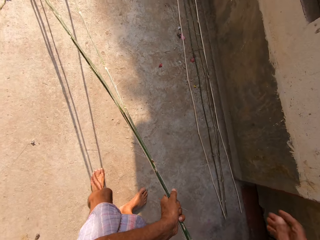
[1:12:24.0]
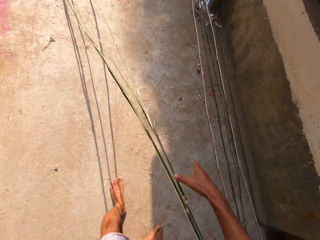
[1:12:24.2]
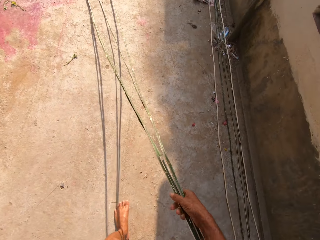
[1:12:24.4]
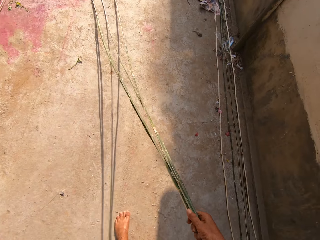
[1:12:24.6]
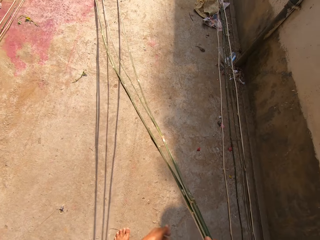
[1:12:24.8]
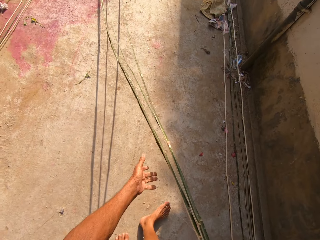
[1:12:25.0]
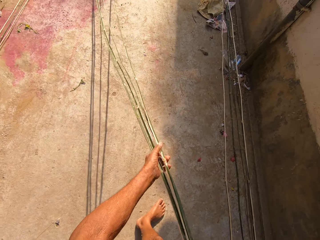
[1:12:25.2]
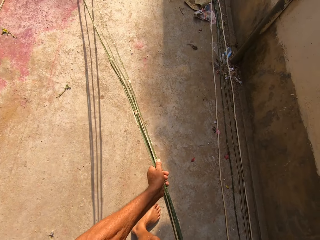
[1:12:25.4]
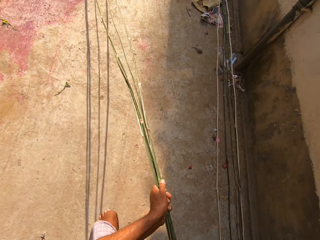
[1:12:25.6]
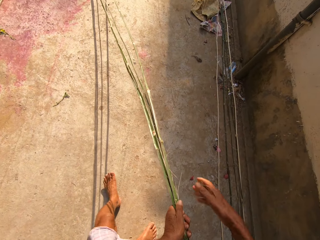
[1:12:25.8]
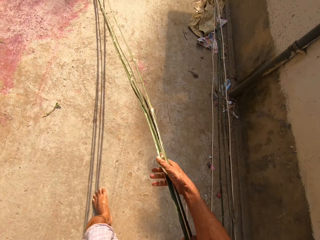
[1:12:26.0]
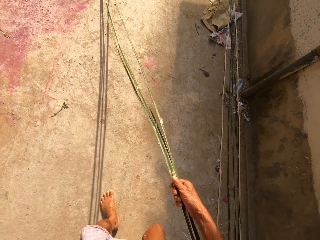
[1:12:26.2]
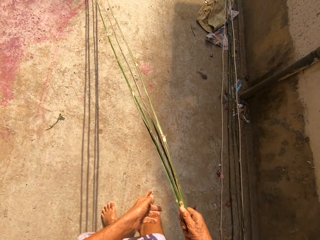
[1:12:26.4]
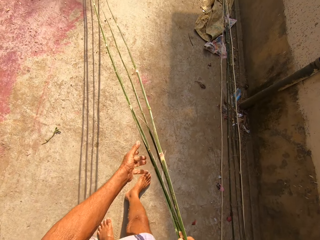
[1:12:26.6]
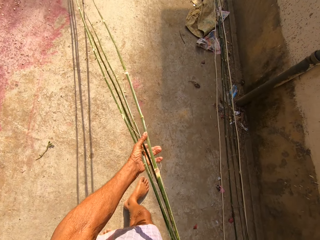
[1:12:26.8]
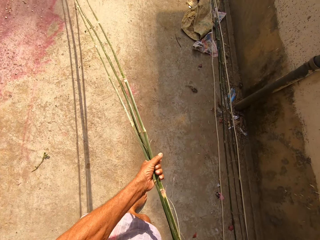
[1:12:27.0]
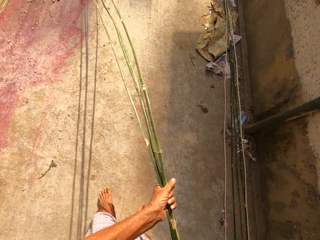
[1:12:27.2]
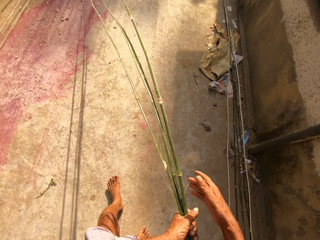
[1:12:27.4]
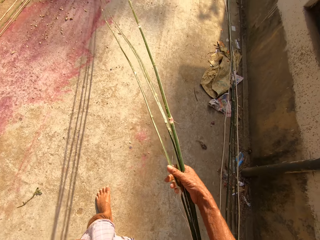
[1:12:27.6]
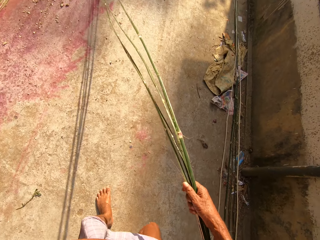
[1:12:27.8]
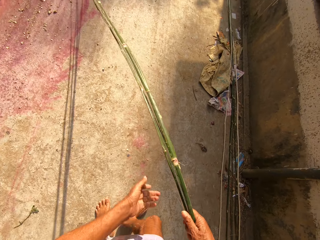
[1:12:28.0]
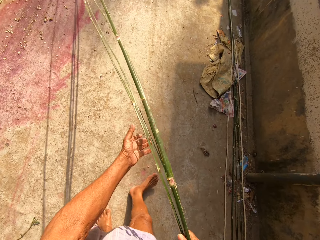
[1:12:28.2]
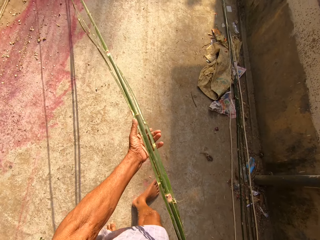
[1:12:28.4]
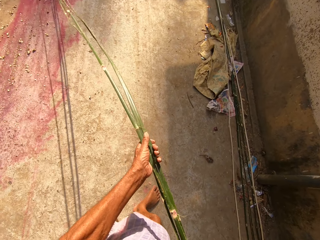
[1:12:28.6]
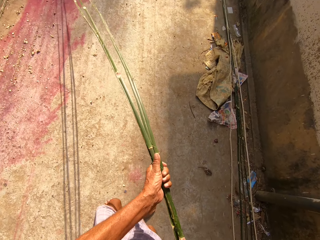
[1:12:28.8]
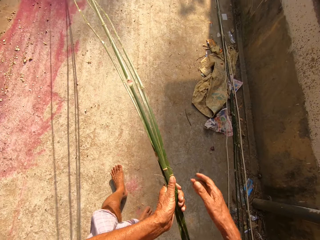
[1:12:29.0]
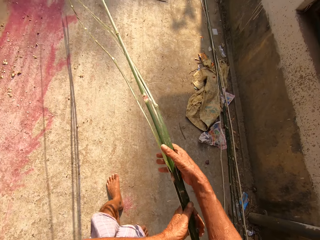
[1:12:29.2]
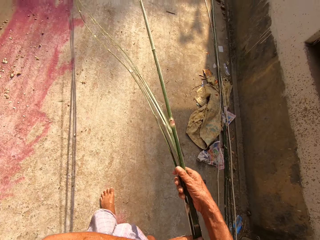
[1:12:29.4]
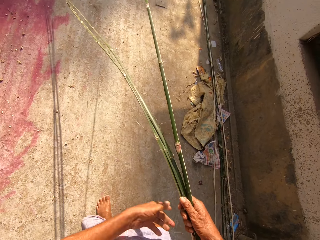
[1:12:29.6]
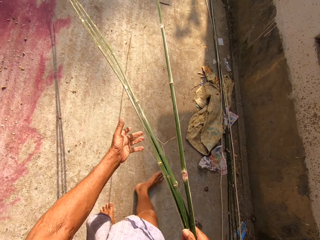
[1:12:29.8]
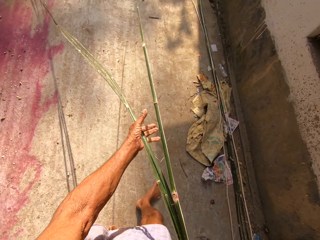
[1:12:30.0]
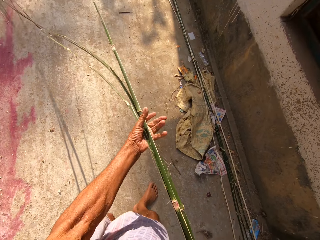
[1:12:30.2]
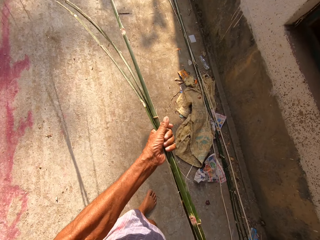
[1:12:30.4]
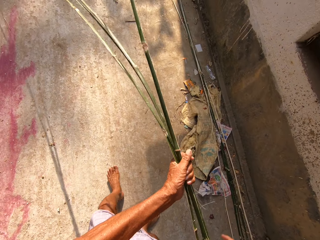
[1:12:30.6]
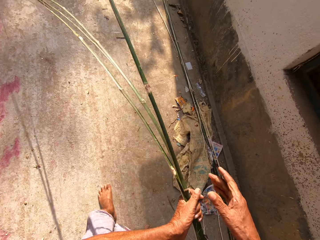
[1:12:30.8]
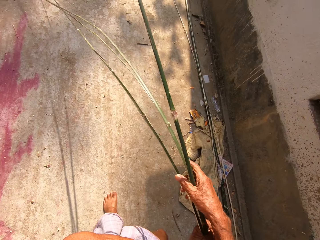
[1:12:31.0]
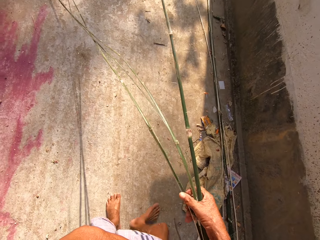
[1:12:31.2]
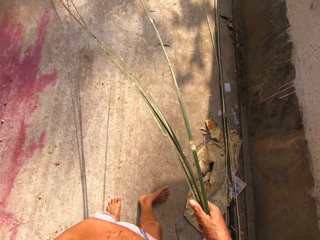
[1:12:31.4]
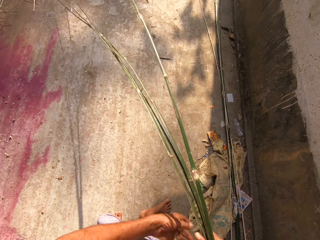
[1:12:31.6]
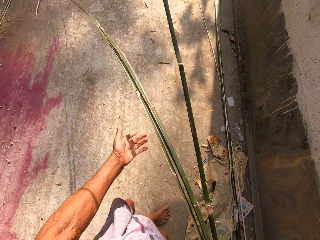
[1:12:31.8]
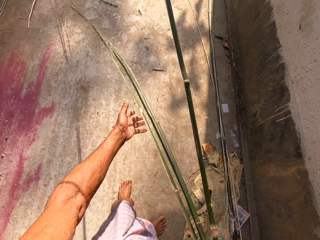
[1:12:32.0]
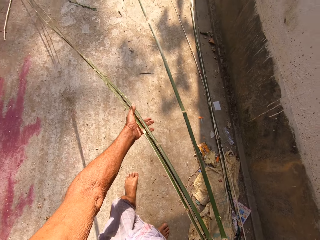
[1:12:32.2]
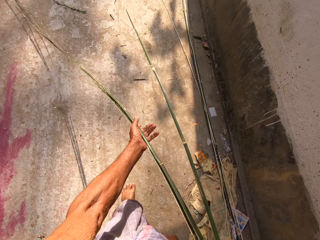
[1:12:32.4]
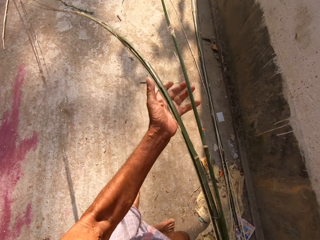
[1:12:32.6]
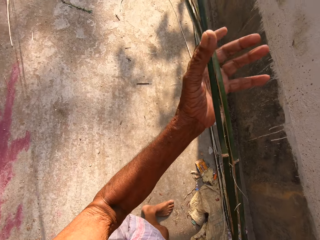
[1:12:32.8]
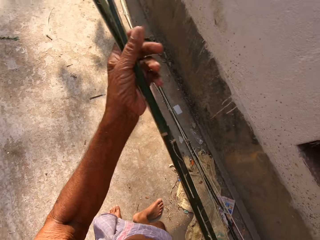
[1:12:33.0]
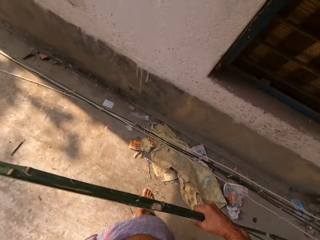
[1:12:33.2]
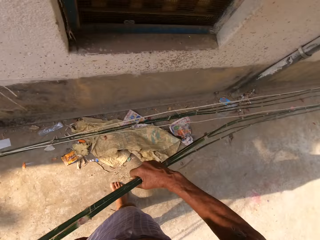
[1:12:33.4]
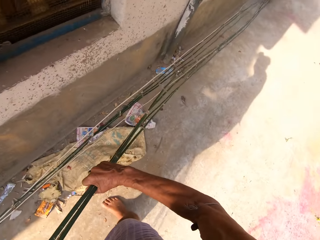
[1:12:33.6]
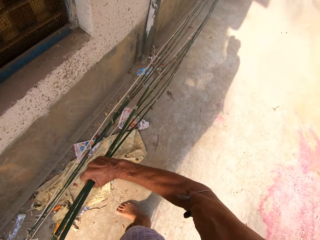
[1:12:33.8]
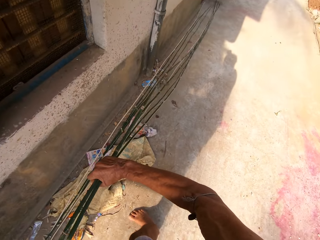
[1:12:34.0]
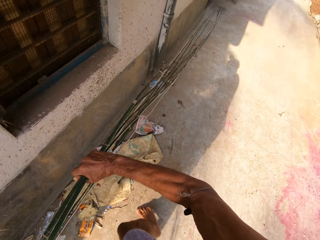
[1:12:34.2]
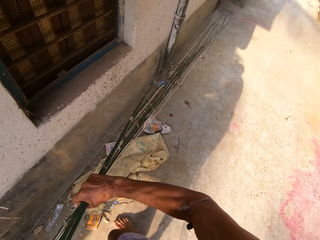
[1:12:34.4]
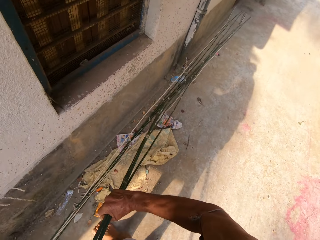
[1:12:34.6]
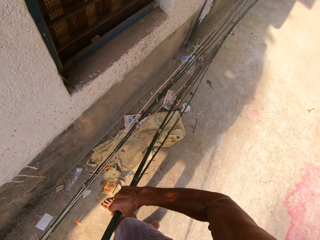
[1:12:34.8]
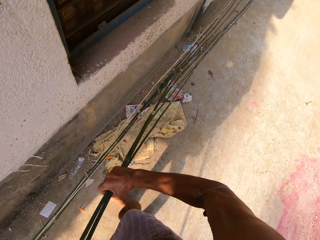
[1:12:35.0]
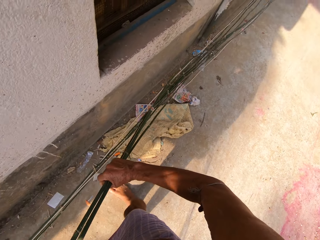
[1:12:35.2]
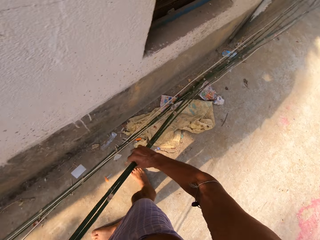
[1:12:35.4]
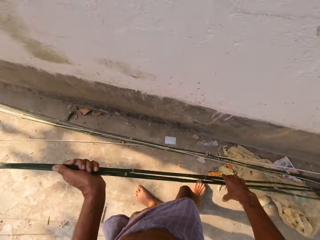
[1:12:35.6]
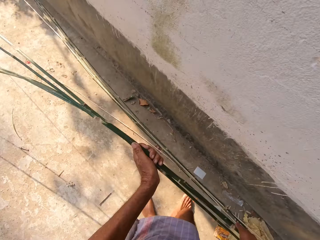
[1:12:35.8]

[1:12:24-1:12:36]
The camera wearer walks.

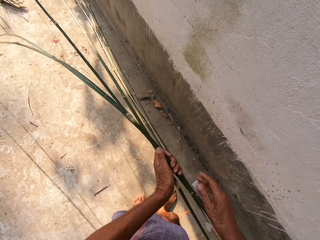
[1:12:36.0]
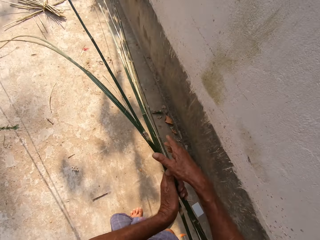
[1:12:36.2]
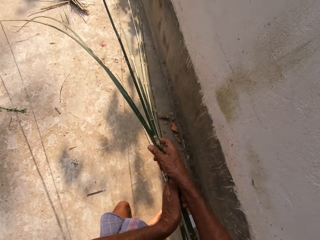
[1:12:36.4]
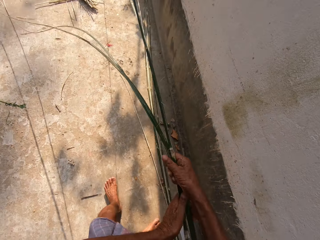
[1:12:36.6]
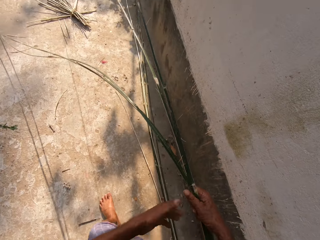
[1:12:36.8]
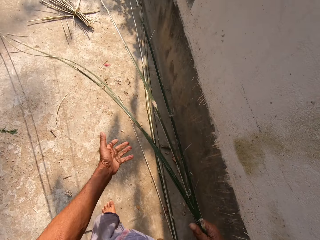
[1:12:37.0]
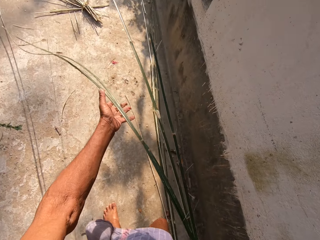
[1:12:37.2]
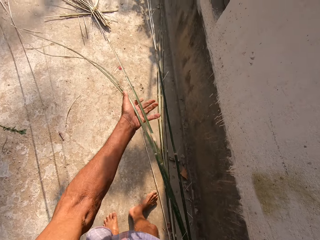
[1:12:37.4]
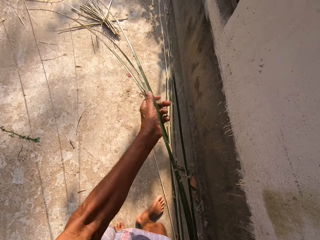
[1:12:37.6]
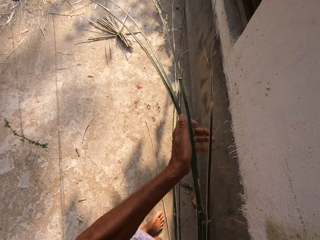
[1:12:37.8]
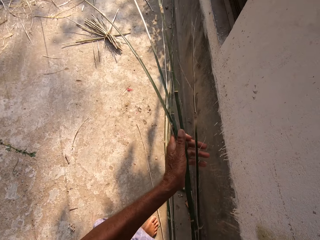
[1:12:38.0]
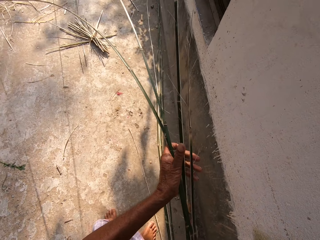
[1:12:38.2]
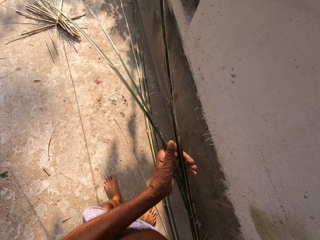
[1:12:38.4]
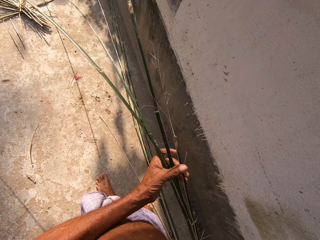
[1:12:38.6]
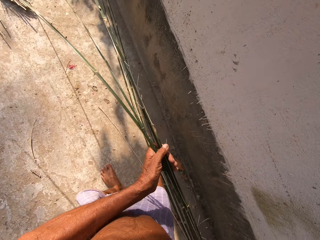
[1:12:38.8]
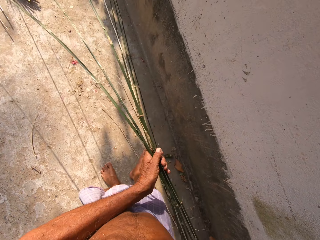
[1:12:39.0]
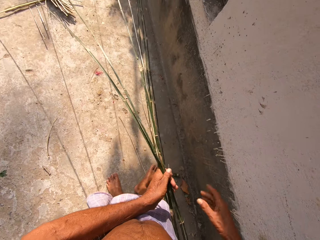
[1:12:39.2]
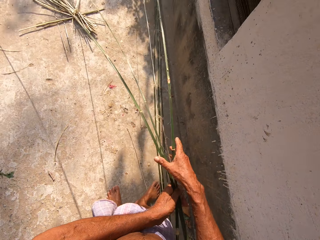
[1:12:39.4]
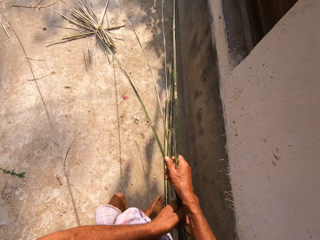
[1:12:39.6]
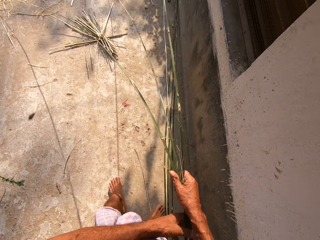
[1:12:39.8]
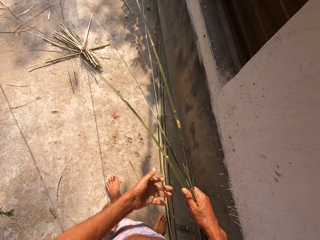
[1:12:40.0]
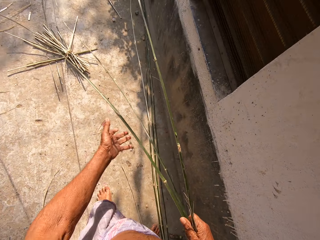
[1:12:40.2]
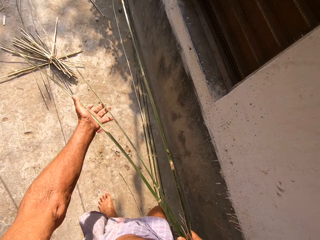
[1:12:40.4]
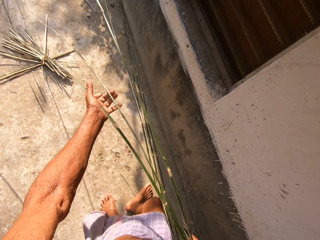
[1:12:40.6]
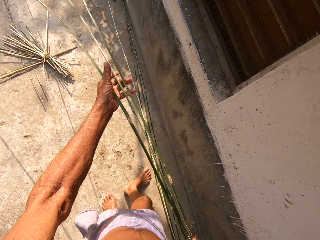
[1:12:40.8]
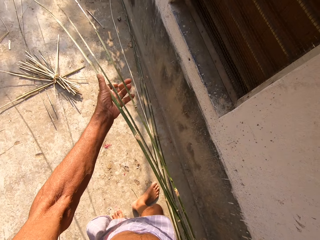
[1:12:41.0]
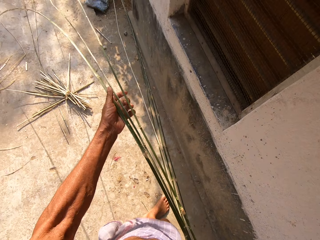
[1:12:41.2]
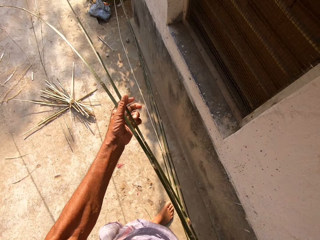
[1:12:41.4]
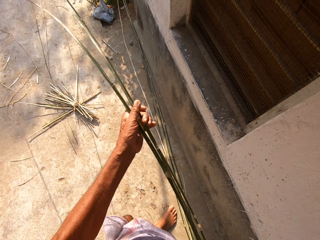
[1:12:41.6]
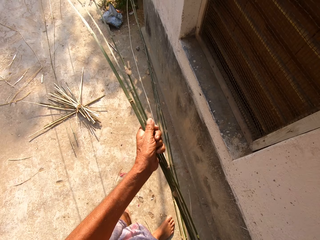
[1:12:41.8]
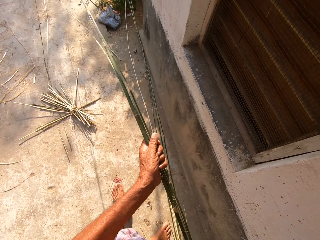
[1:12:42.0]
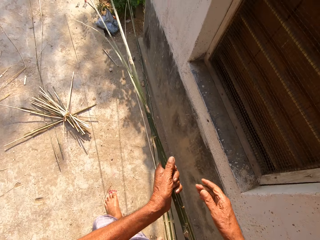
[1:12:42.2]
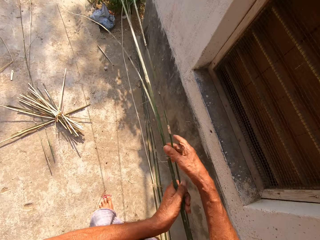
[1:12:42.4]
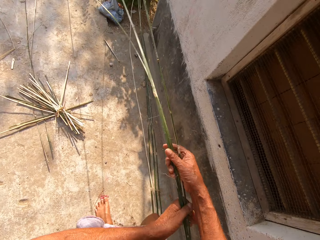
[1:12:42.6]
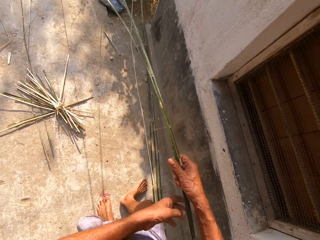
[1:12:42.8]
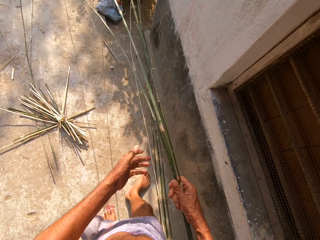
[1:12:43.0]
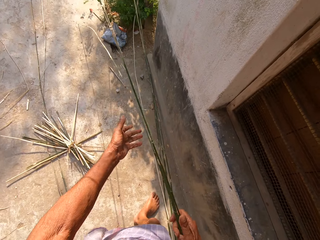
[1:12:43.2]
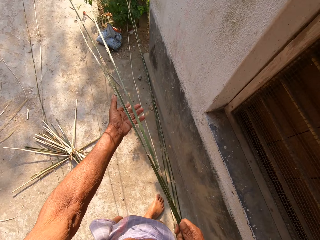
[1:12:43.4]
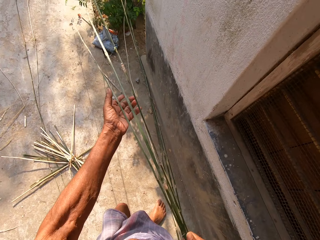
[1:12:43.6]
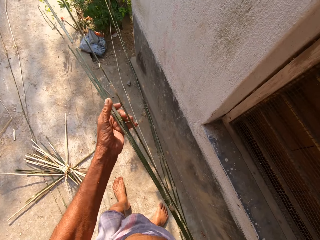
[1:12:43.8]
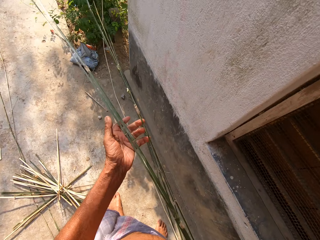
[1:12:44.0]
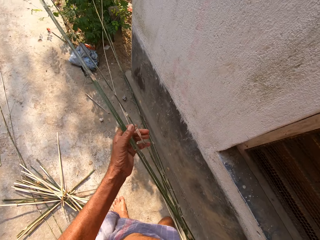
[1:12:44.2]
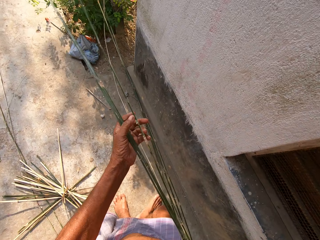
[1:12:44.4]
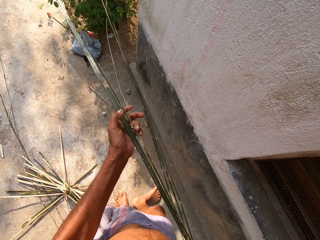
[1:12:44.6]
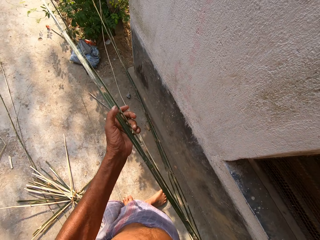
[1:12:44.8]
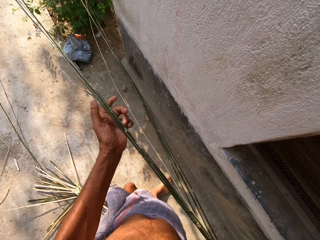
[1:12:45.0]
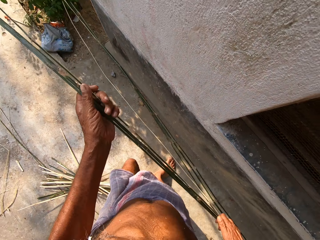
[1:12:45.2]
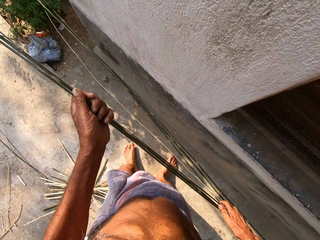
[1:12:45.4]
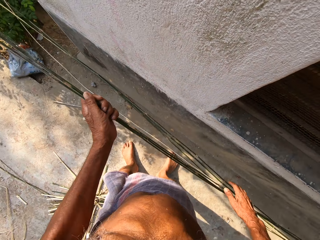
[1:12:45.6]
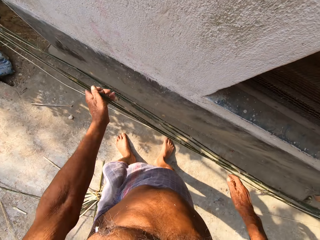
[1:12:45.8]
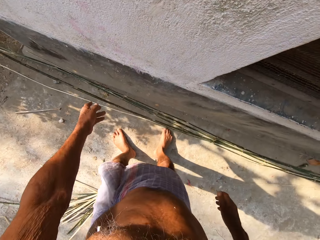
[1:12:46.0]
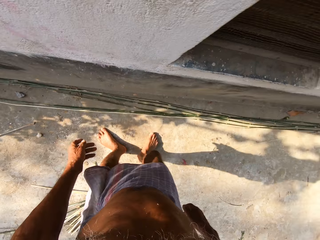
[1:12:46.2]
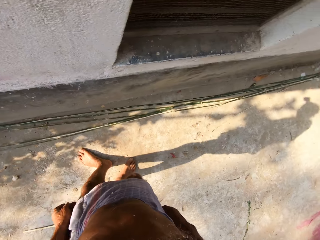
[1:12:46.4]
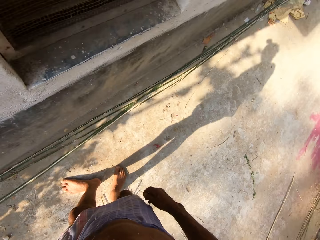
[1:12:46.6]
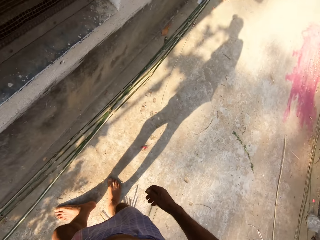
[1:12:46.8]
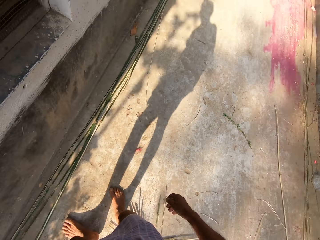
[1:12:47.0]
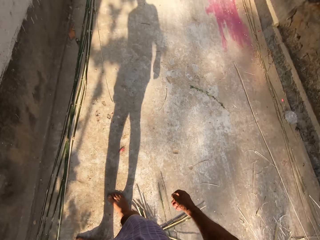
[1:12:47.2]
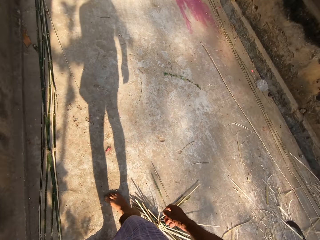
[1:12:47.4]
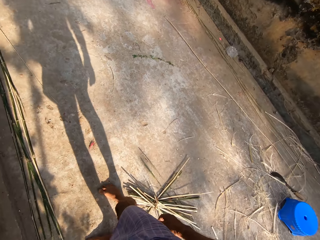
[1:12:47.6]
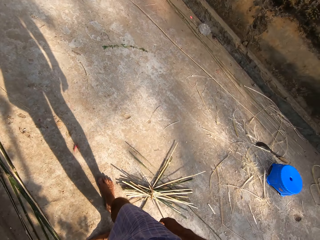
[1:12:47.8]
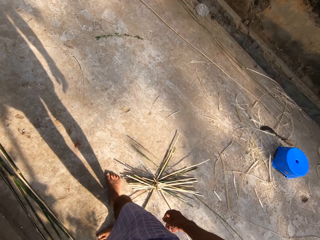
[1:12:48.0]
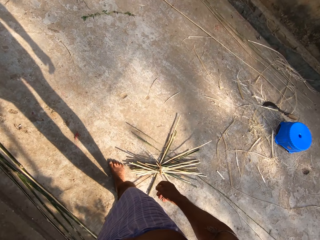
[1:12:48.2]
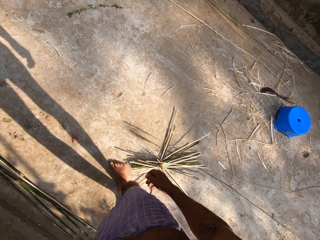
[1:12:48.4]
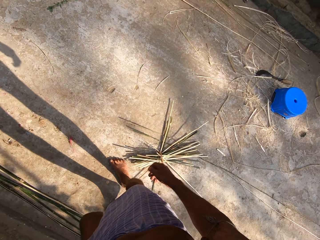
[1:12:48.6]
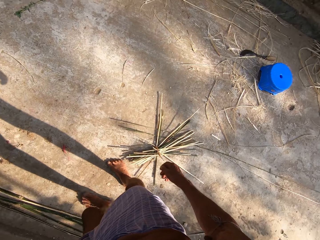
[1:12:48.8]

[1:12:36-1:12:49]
The camera wearer drops the bamboo strips on the floor with both hands.
